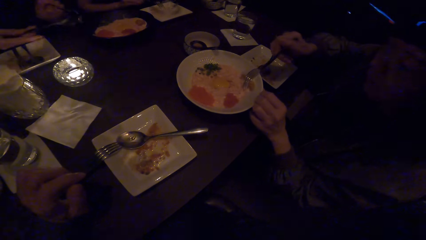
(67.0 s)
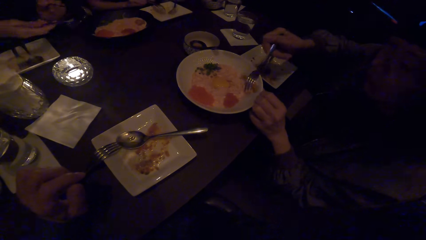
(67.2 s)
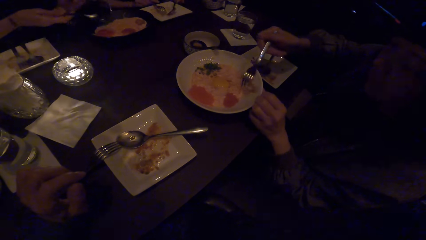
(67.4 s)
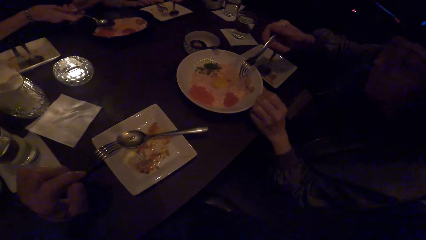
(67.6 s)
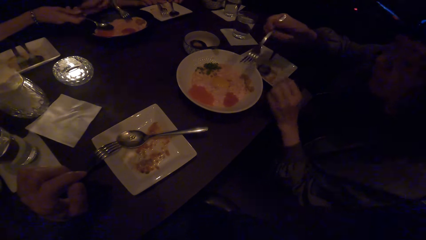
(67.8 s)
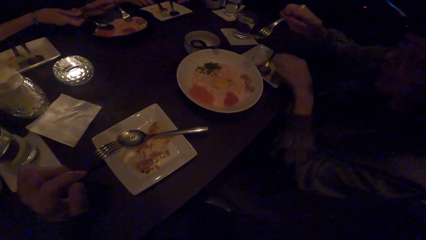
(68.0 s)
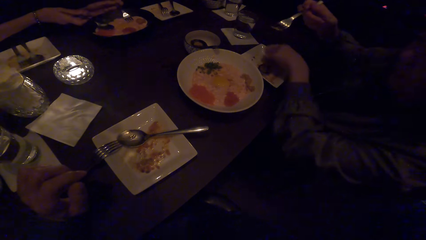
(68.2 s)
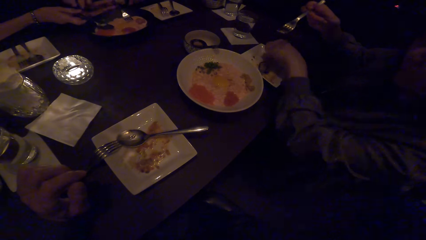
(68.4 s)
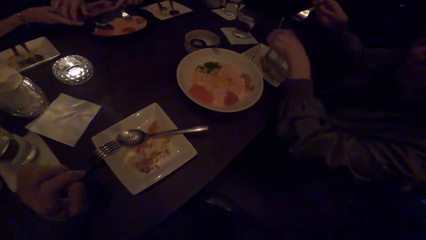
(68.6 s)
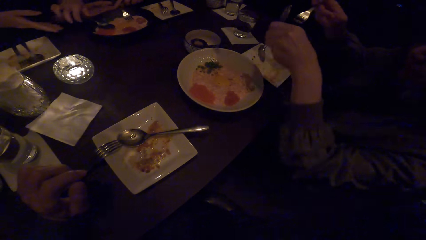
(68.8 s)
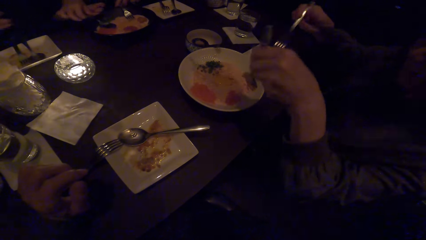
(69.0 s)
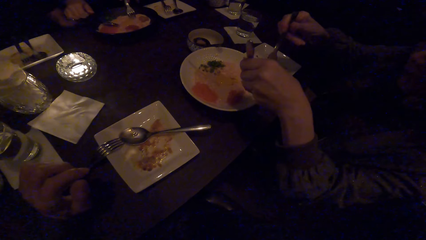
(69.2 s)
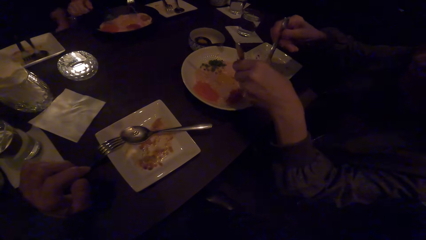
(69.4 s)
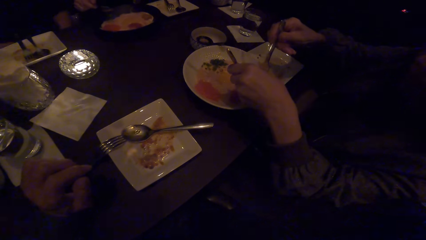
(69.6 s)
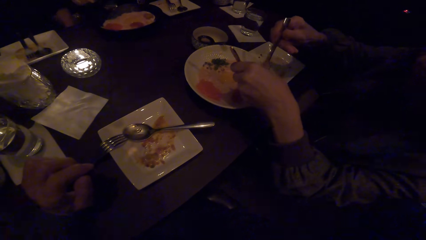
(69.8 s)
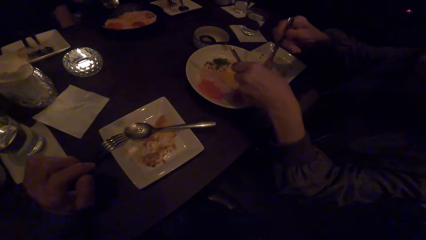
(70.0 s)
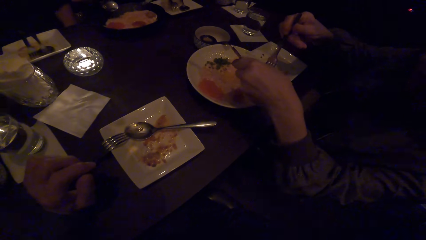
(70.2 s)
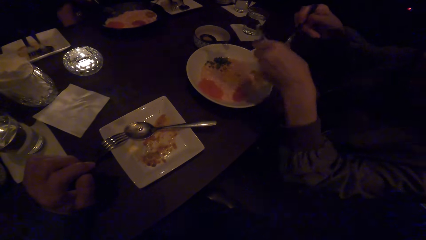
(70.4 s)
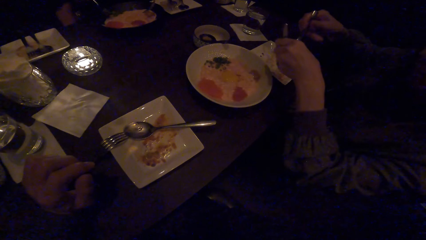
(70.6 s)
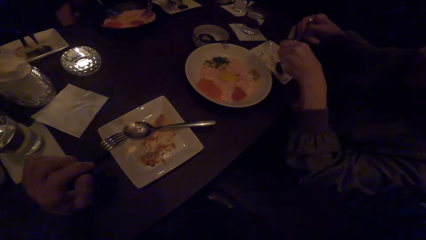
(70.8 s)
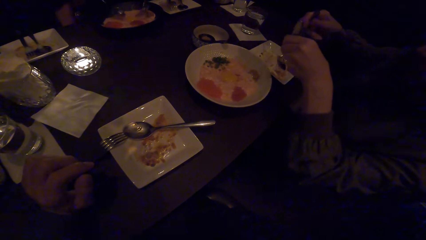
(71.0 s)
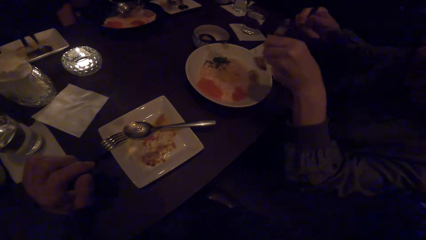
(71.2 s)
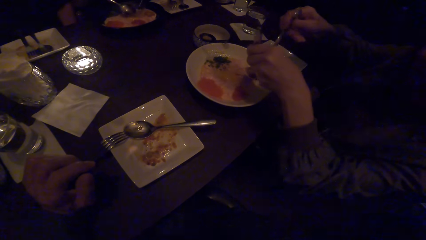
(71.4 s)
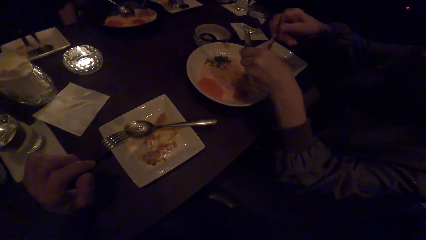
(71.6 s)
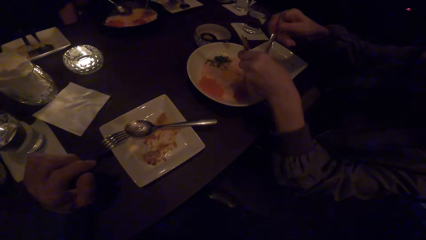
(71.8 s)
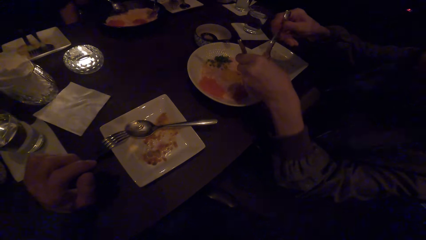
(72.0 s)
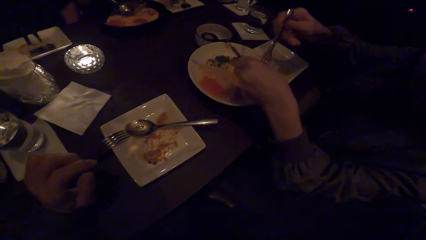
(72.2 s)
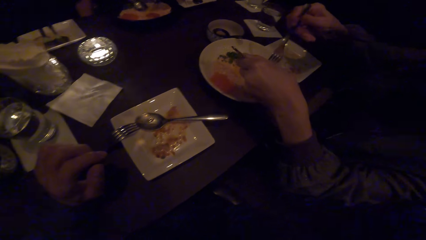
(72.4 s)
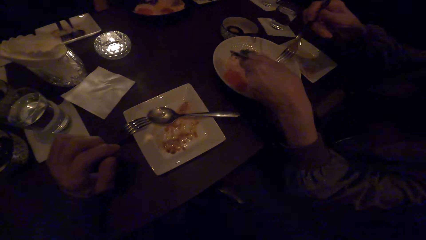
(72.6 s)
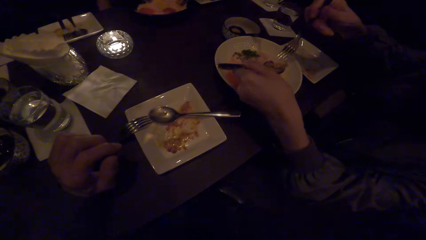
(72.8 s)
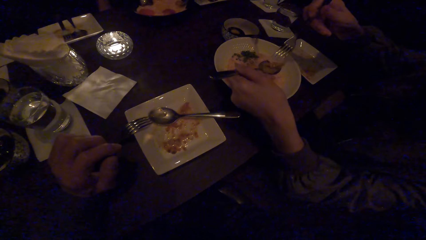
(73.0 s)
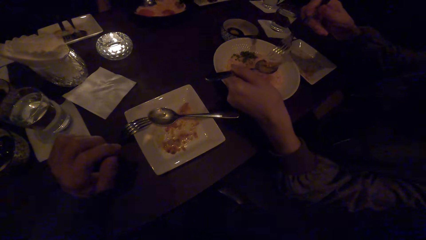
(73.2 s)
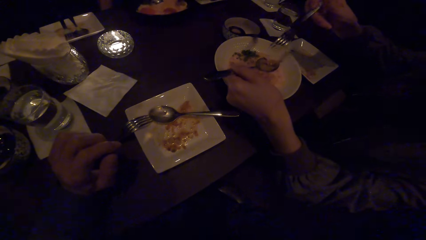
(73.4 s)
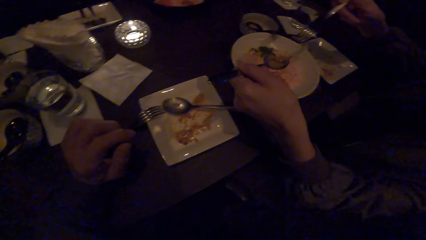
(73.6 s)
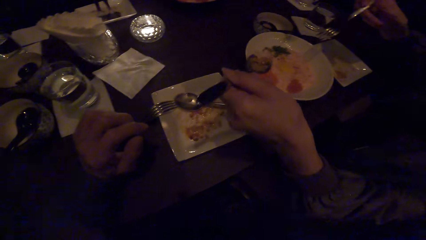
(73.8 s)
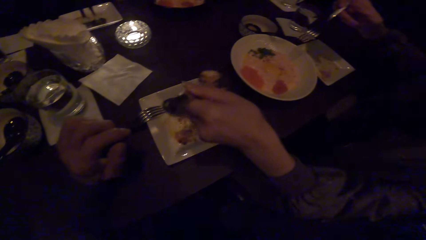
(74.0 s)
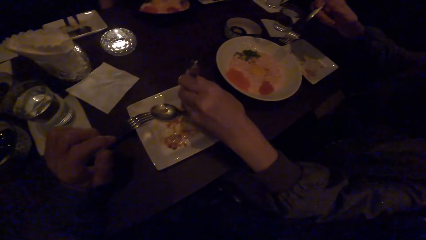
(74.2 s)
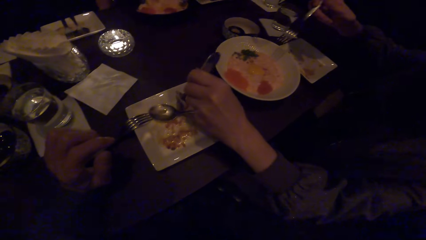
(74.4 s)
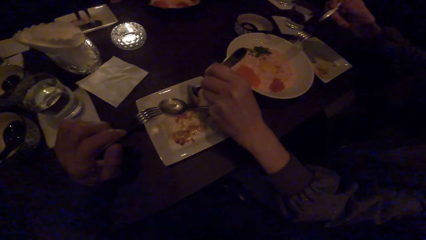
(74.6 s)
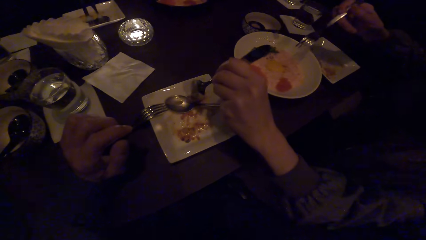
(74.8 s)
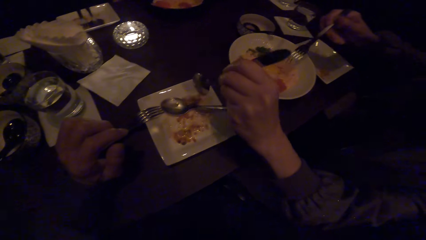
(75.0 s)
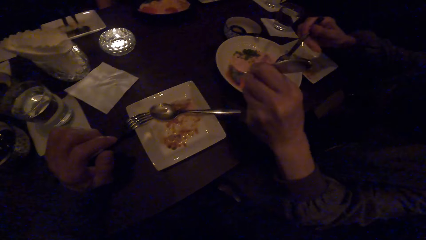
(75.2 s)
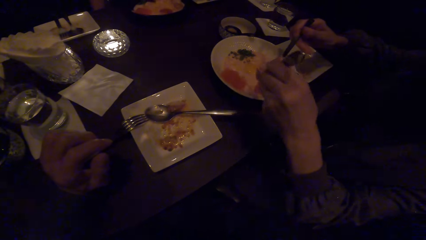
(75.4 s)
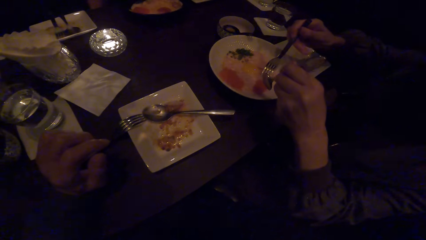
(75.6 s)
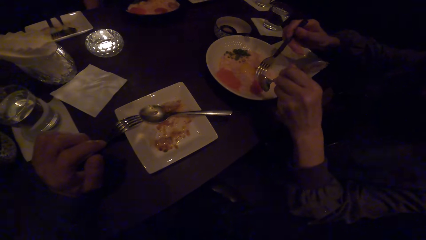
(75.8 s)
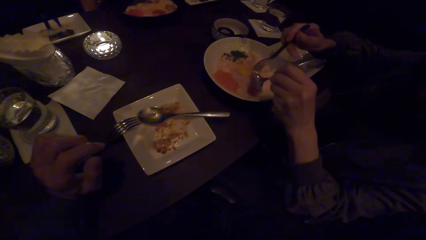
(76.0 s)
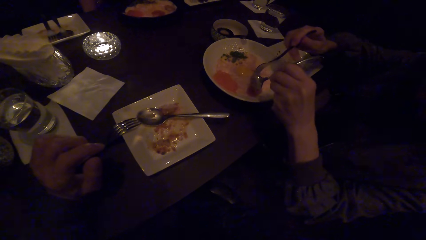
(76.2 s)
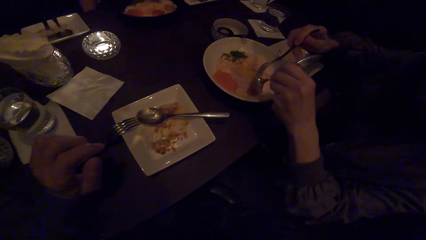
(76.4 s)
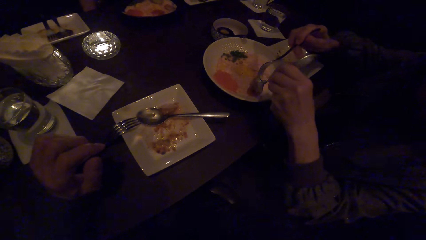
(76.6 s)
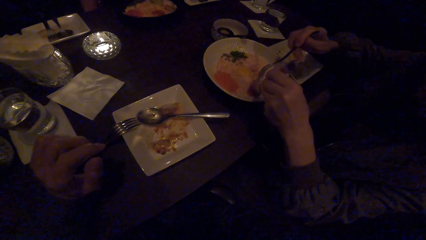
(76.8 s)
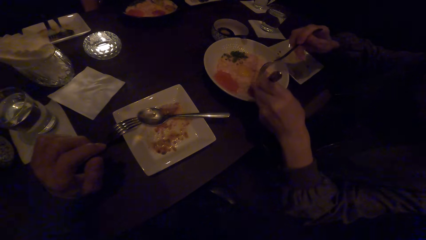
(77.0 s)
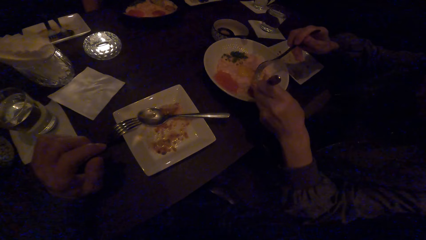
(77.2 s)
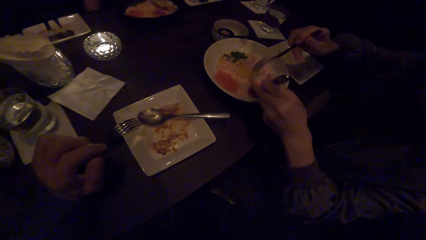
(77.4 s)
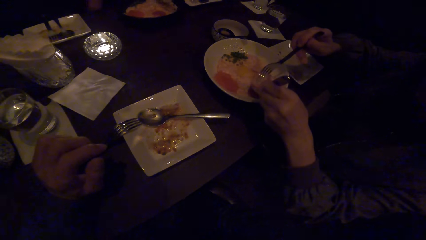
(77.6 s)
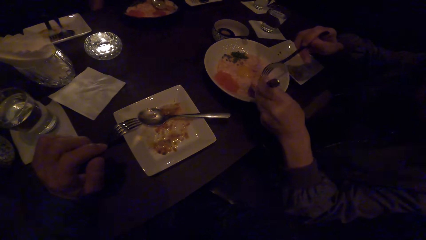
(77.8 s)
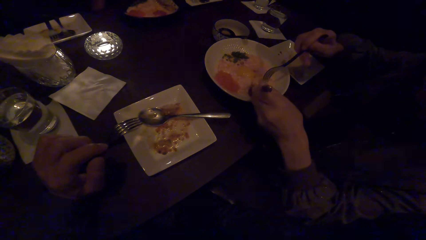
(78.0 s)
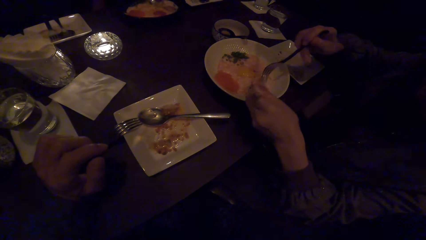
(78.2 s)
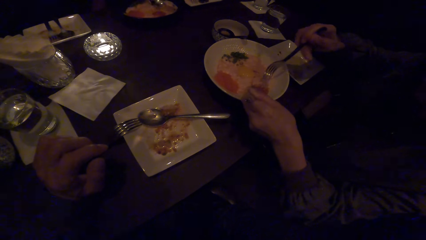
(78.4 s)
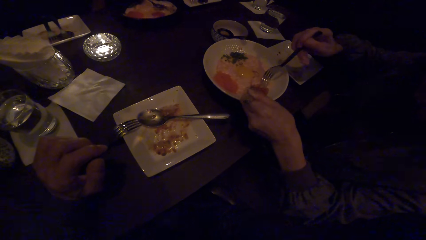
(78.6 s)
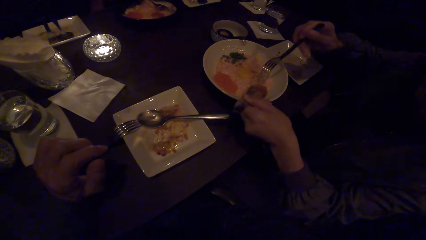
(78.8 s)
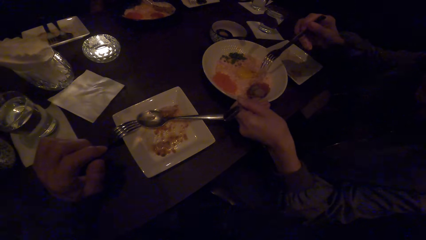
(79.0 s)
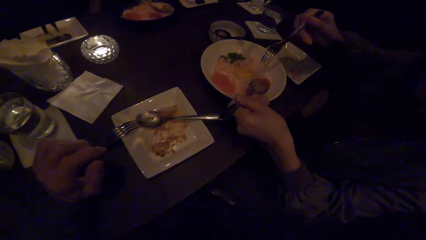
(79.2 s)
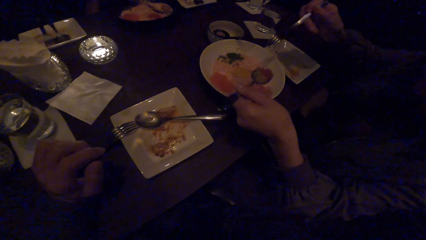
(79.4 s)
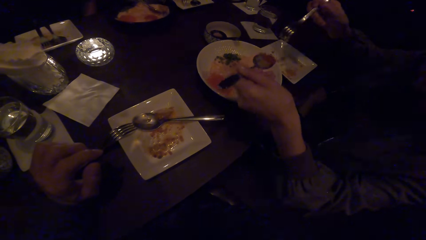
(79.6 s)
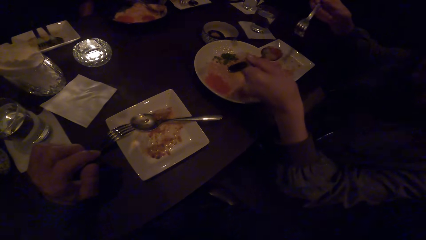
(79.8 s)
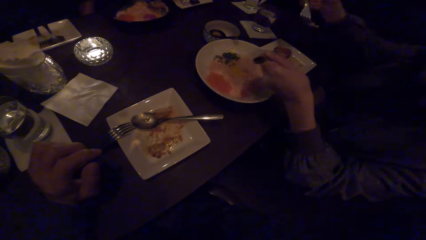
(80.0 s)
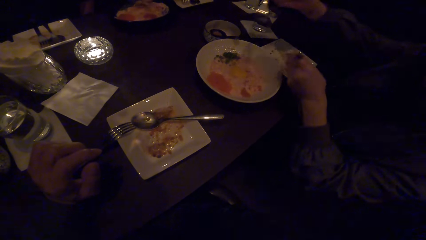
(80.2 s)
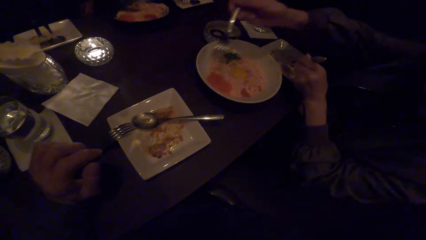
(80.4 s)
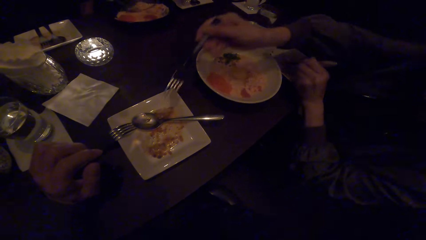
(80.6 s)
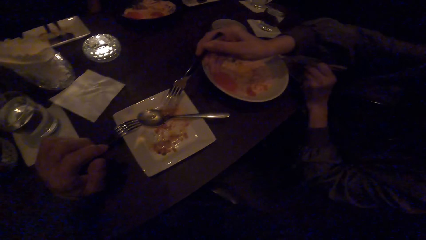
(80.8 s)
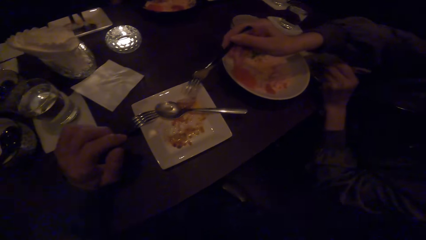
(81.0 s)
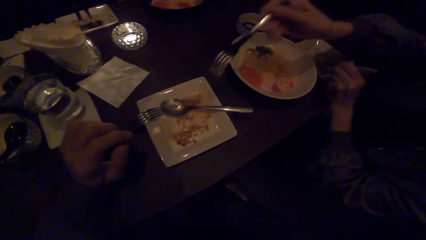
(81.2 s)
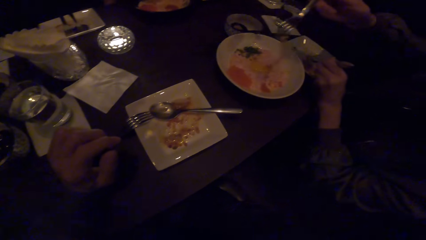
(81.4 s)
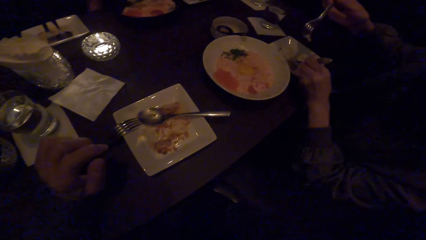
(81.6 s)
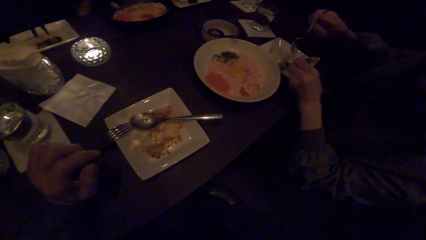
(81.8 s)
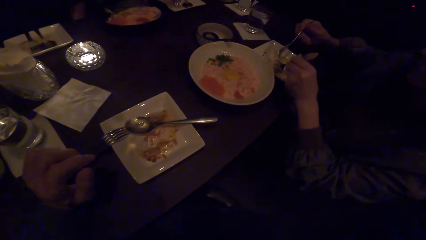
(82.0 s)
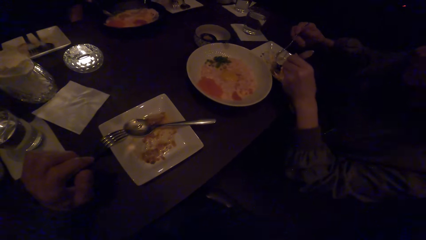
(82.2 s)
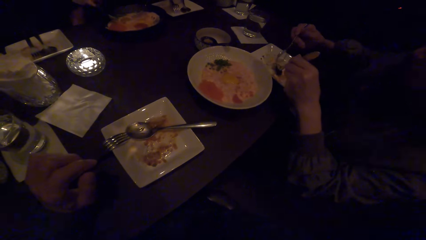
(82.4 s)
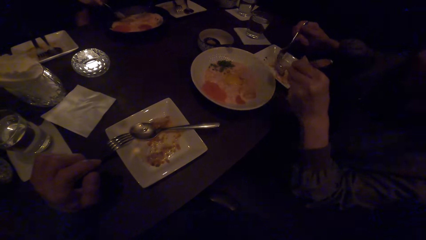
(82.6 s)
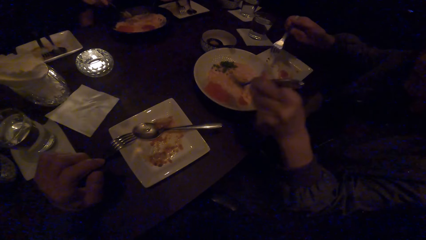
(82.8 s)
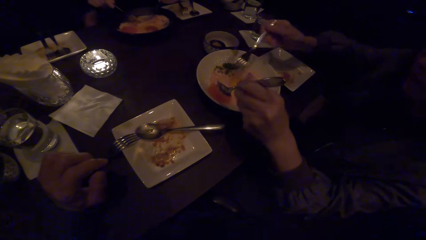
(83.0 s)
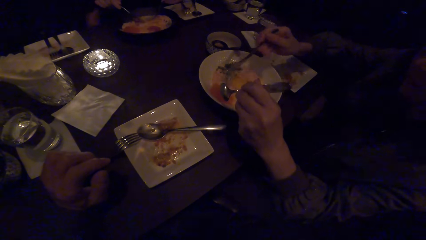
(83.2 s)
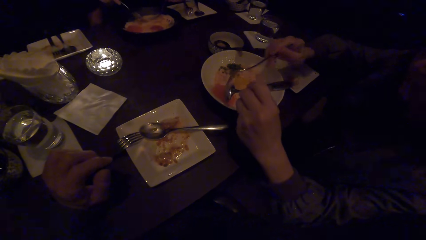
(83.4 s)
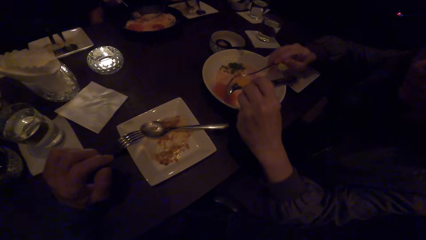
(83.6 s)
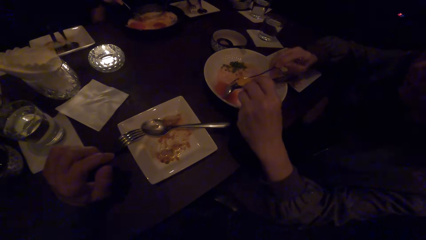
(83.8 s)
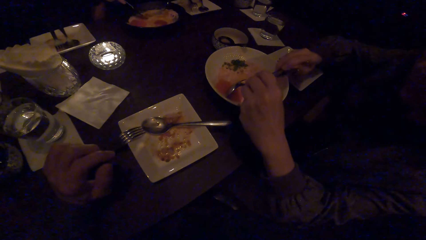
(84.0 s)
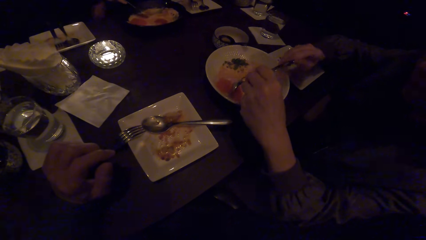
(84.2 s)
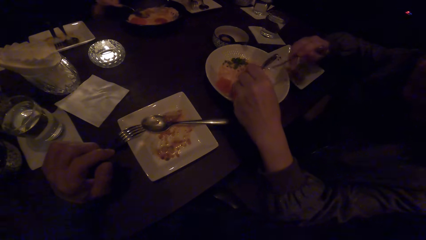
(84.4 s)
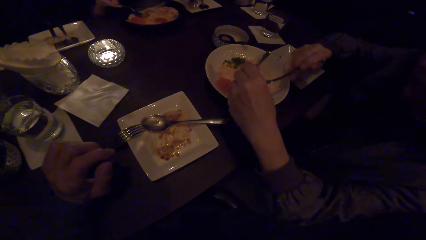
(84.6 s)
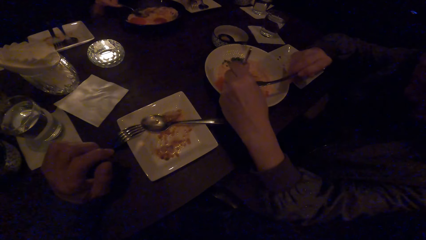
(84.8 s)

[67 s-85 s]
A woman drops the cutleries in the food. Another woman picks up a spoon with her left hand. She serves herself. The first woman serves herself. The other woman puts paste on the plate in front of the camera wearer. The other woman serves herself. The other woman puts a fork in the plate in front of the camera wearer. She serves herself. A third woman serves the first woman.
